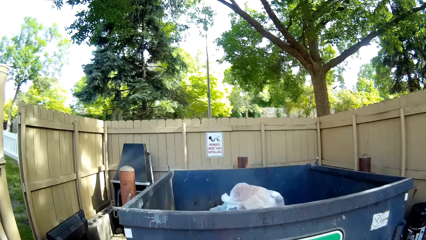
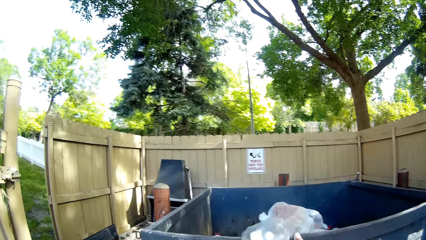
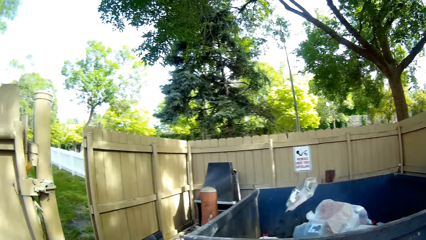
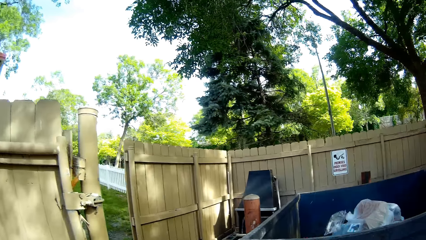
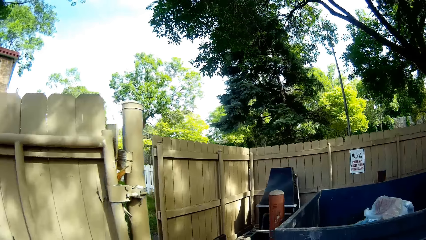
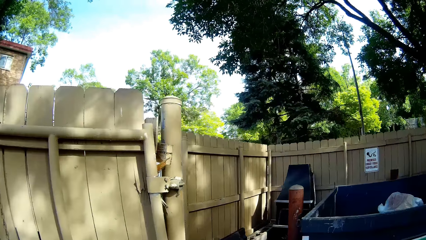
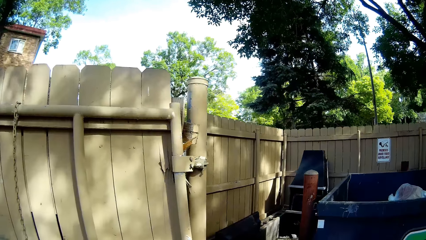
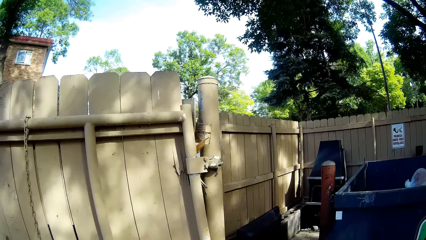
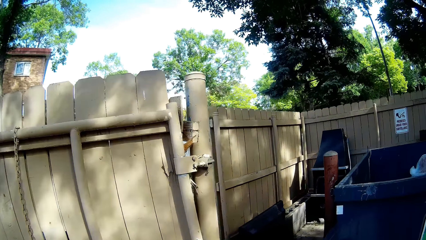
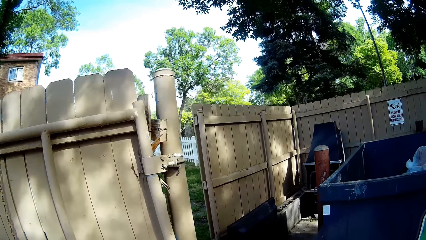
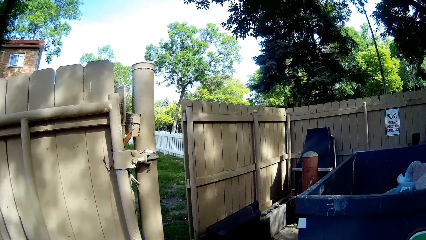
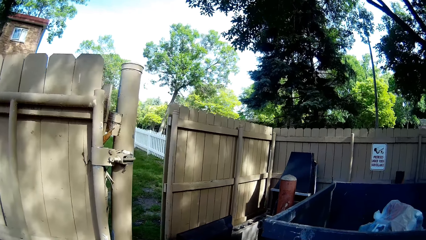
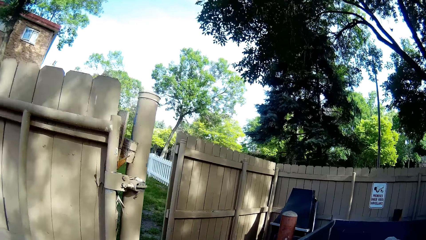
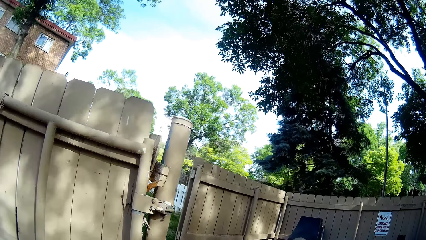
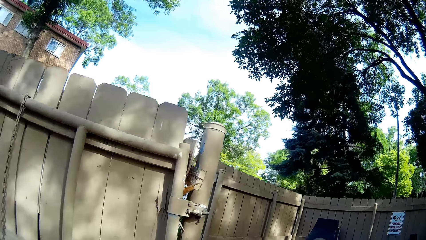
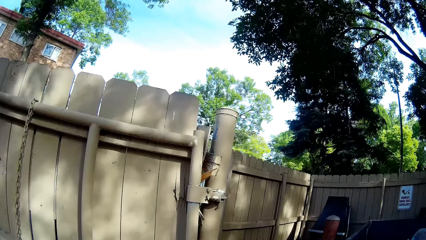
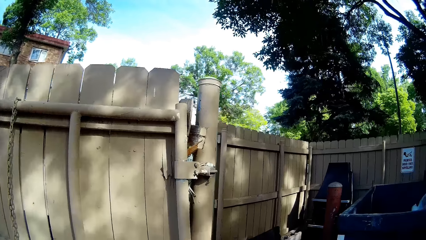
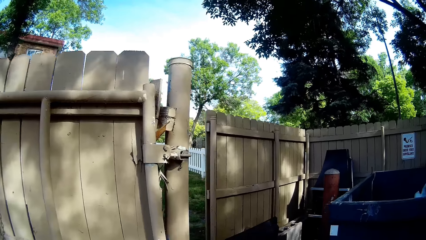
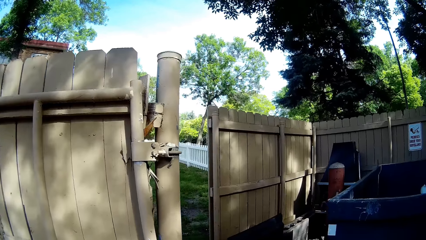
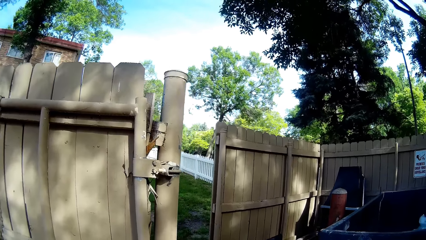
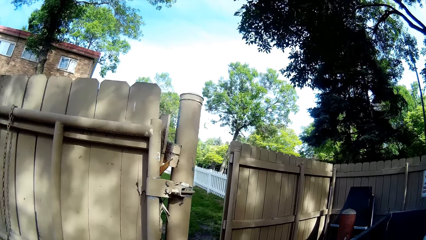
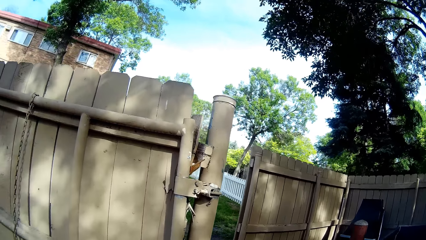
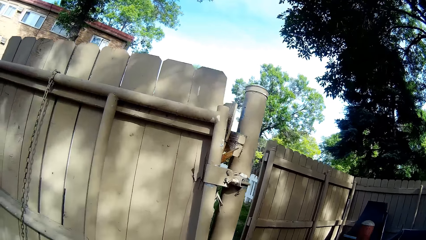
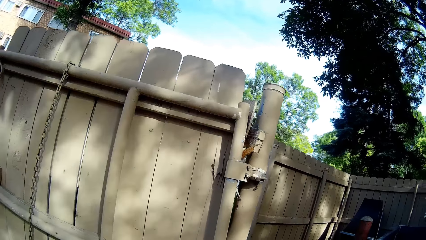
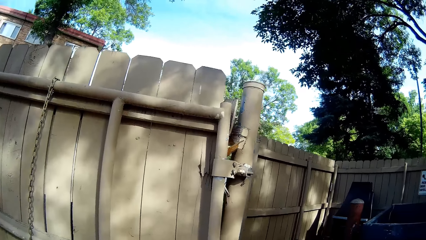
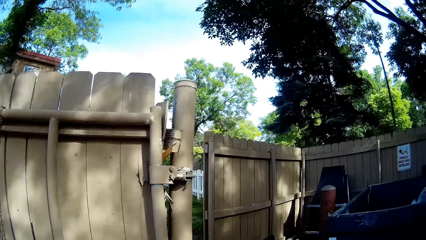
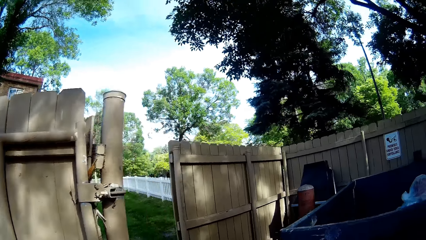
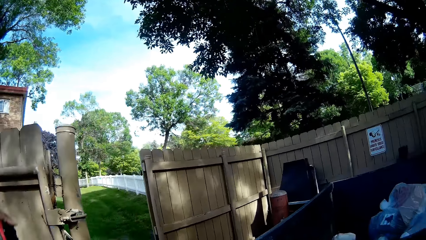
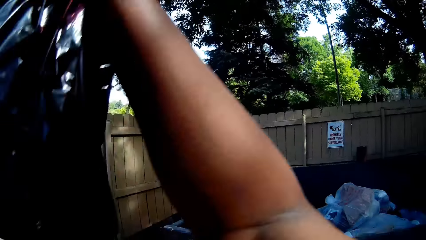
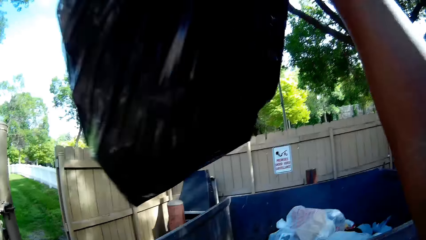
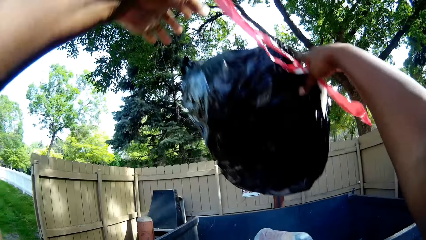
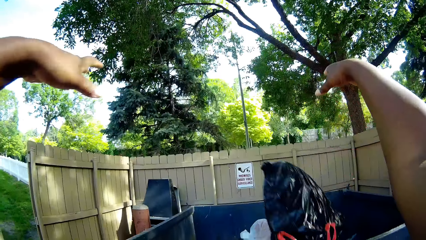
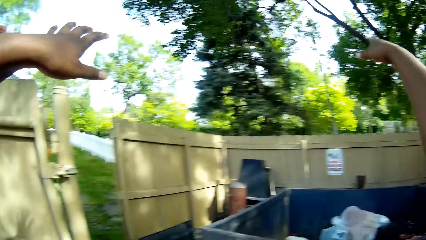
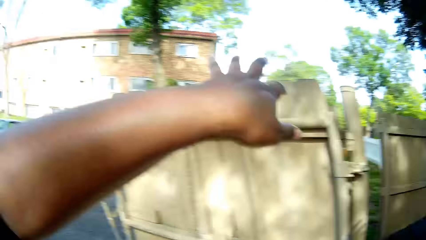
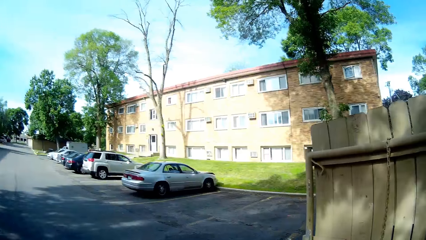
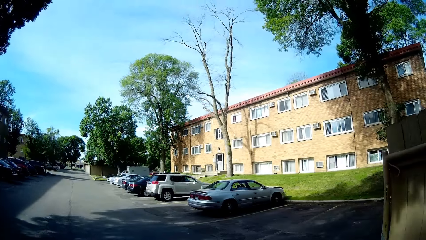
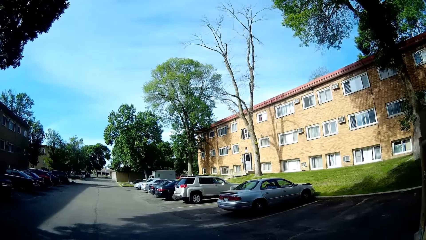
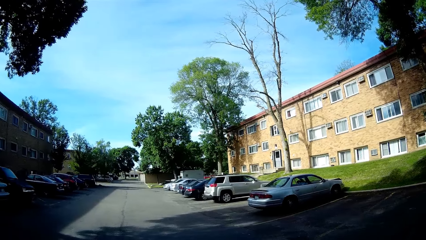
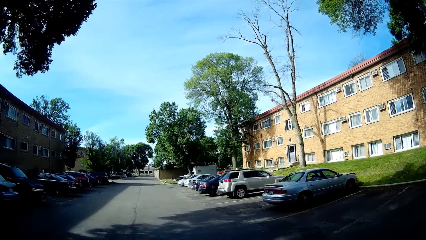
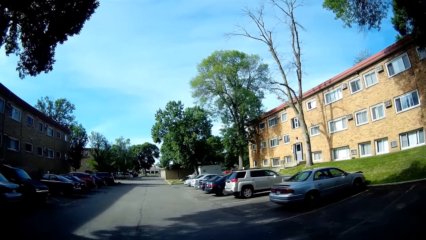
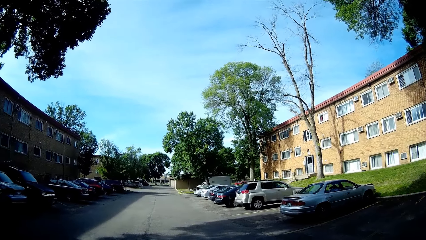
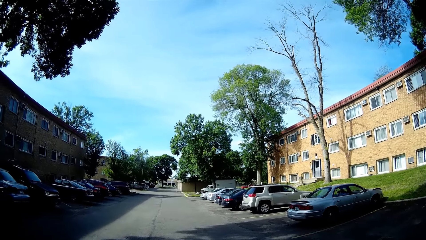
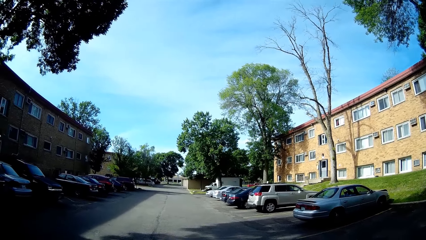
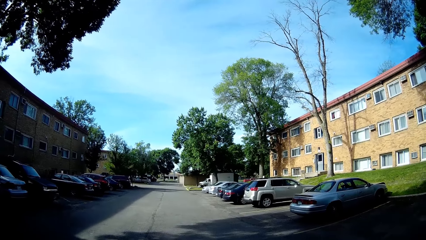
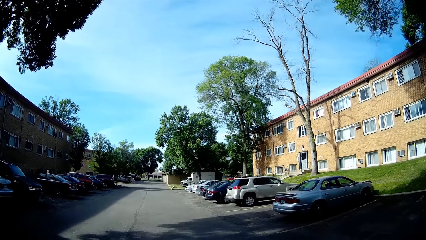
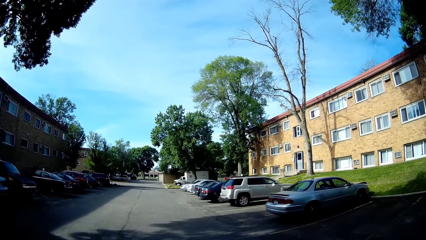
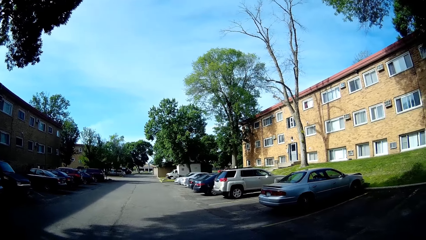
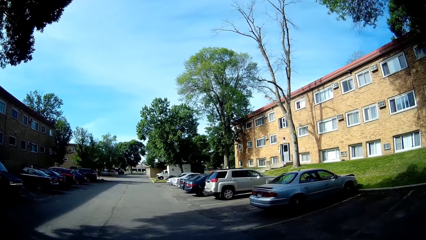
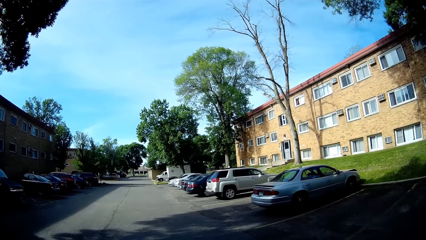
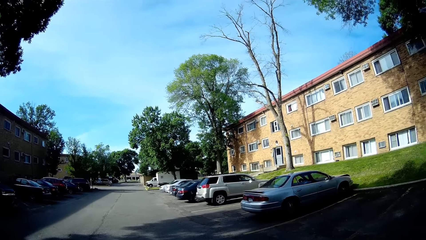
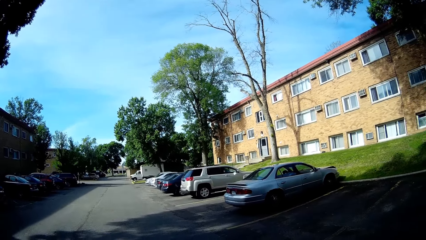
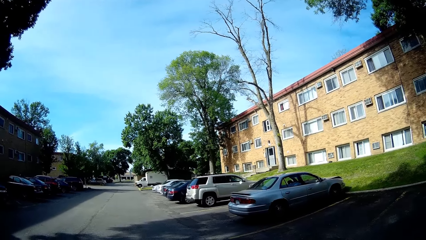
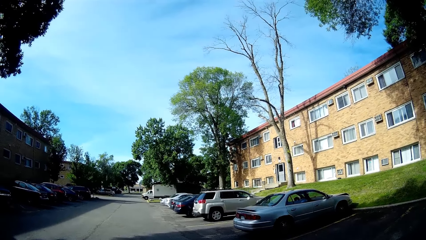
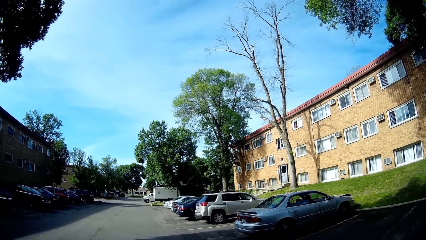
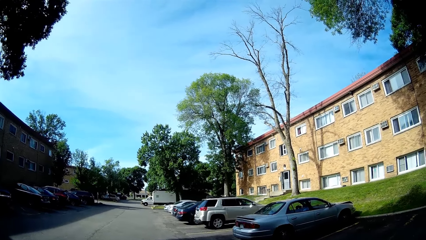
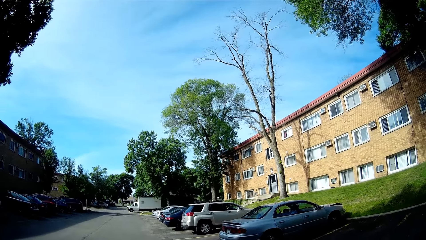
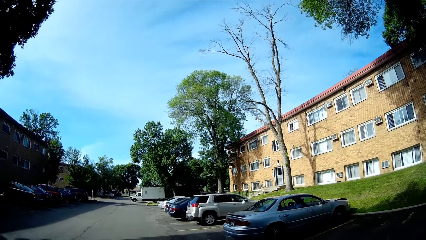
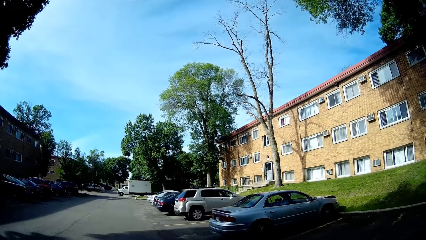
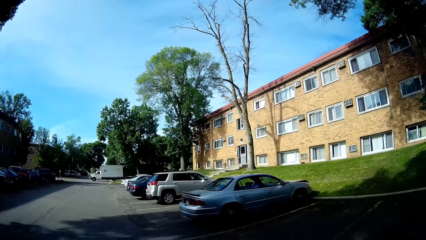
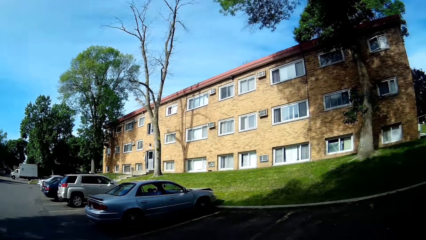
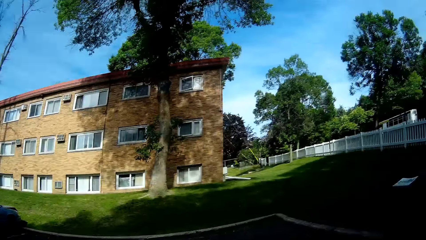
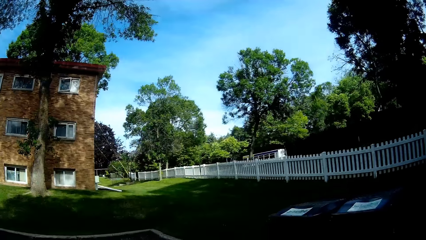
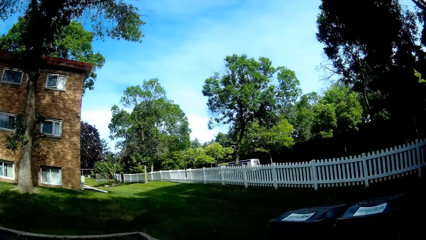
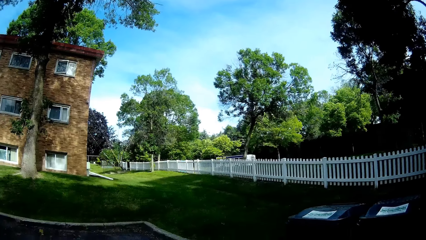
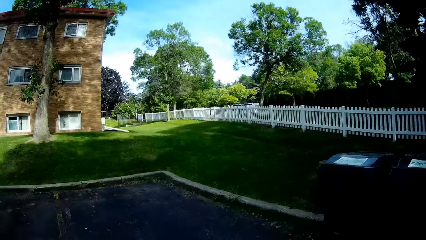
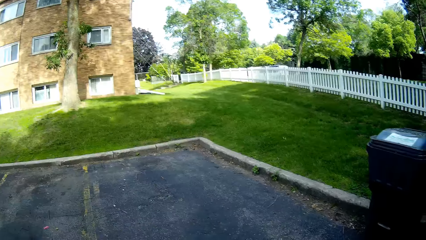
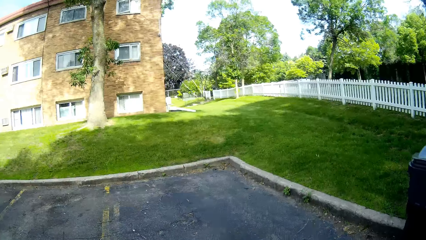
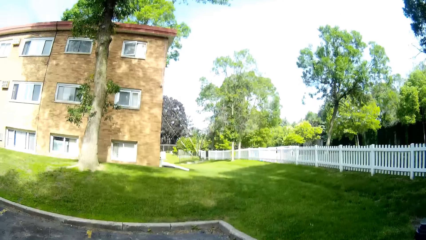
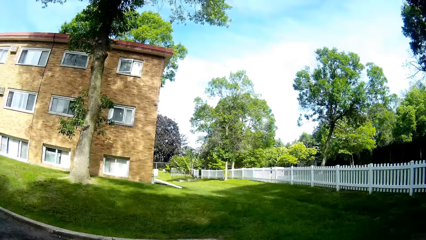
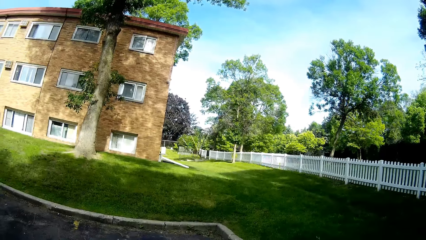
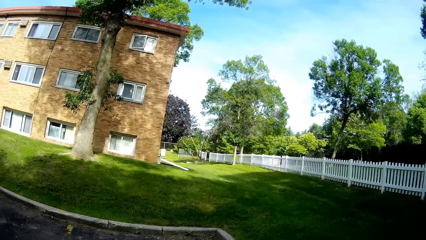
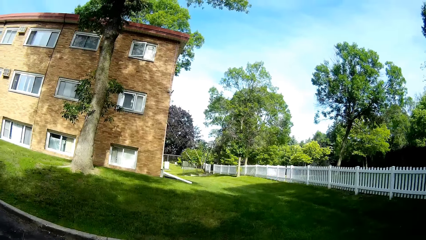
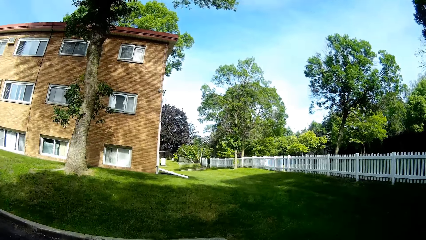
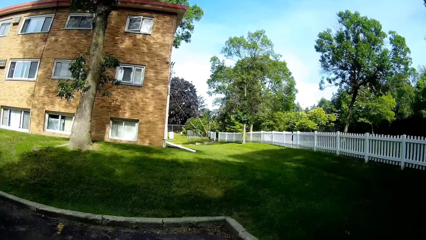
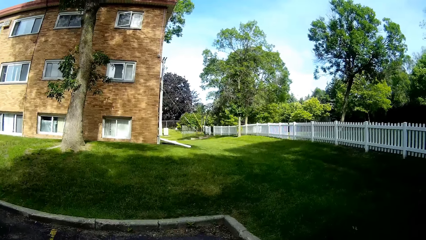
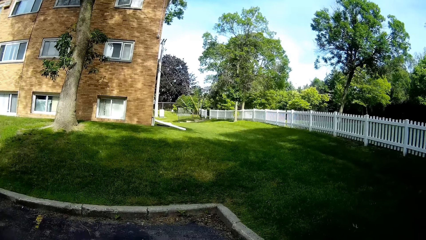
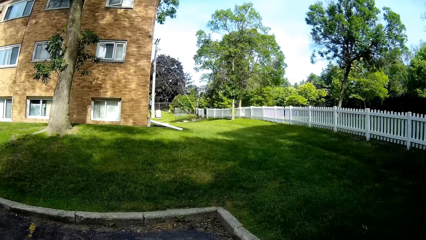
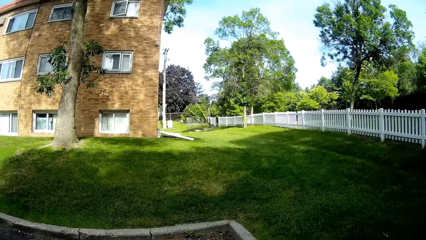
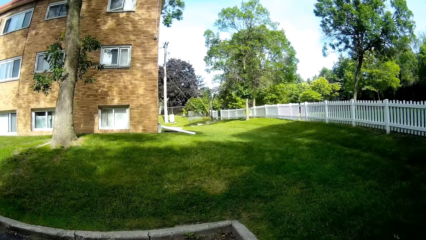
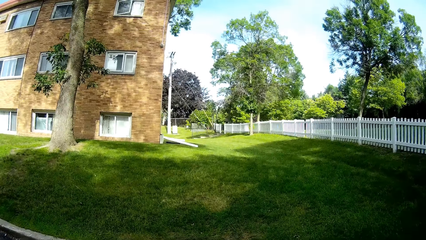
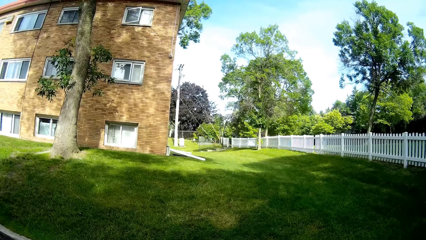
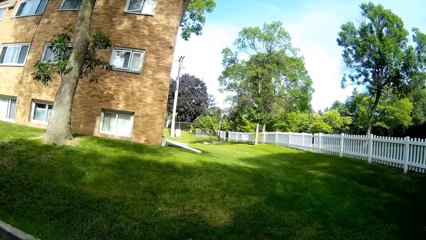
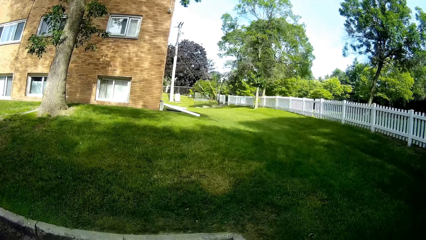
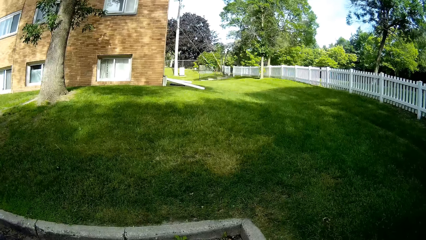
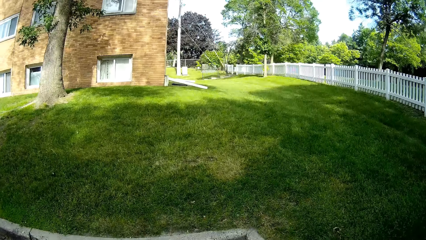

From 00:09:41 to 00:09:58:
The camera wearer throws a transparent plastic into the dustbin with her right hand. She throws a garbage bag into the dustbin with both hands. She turns around. She walks around.
